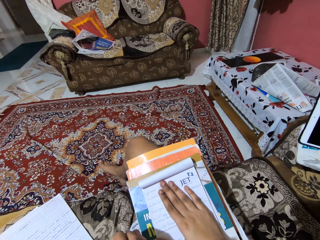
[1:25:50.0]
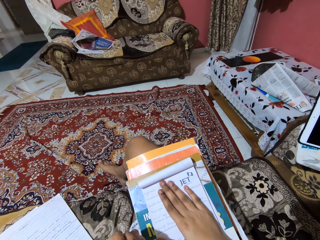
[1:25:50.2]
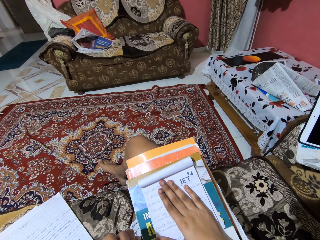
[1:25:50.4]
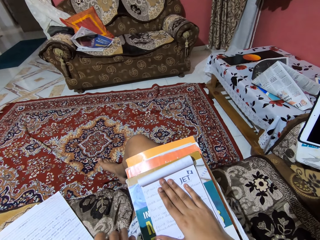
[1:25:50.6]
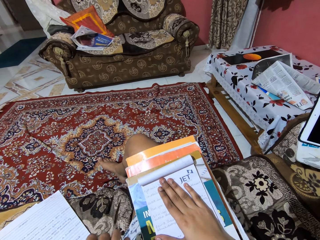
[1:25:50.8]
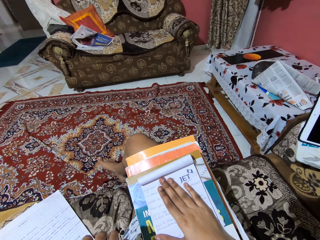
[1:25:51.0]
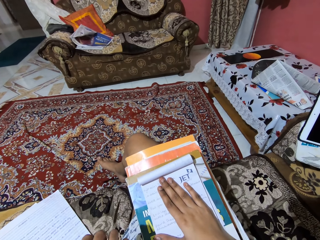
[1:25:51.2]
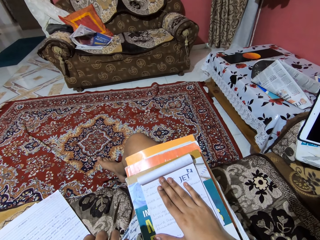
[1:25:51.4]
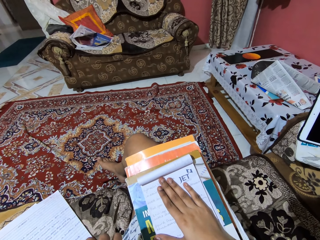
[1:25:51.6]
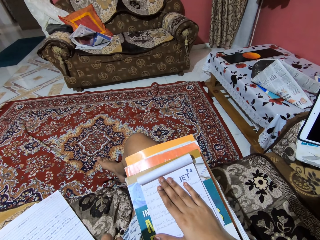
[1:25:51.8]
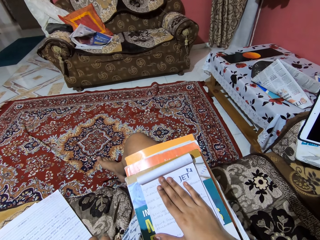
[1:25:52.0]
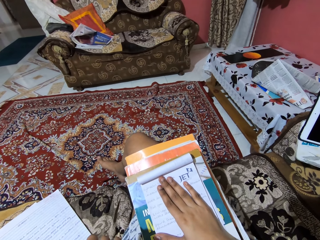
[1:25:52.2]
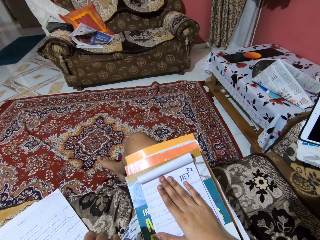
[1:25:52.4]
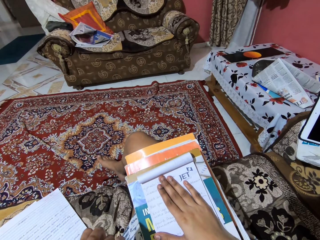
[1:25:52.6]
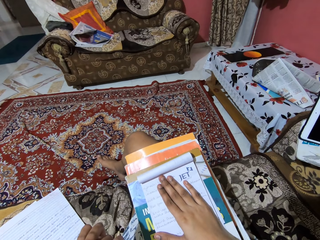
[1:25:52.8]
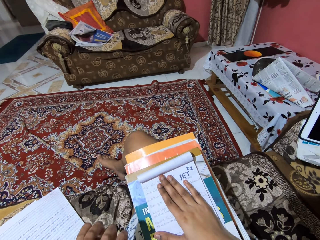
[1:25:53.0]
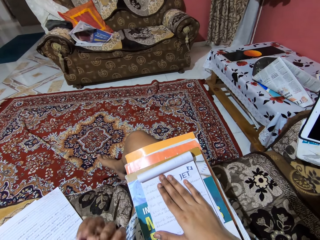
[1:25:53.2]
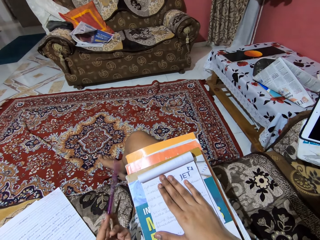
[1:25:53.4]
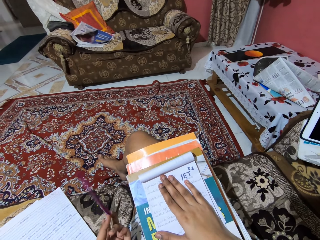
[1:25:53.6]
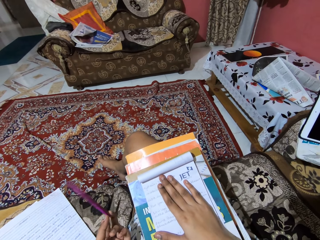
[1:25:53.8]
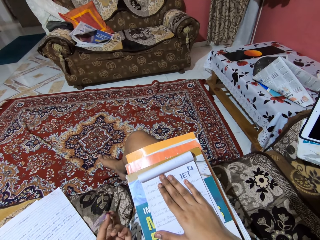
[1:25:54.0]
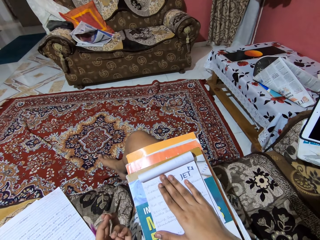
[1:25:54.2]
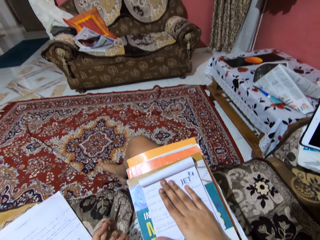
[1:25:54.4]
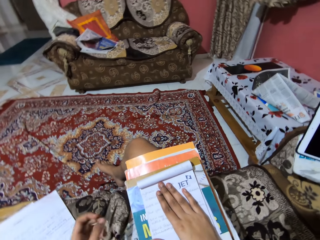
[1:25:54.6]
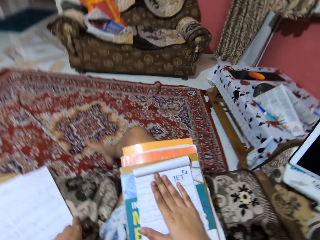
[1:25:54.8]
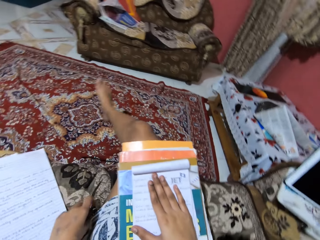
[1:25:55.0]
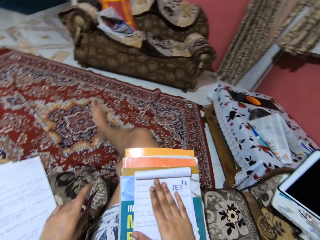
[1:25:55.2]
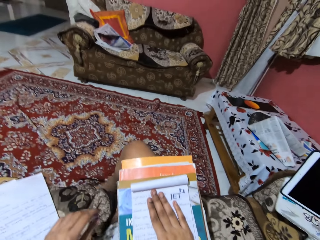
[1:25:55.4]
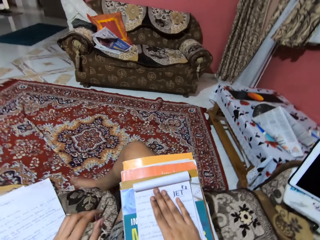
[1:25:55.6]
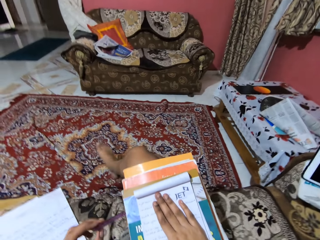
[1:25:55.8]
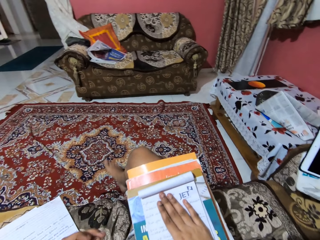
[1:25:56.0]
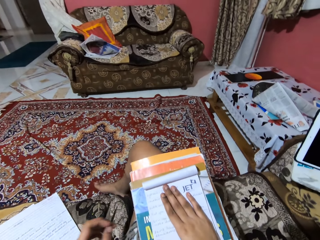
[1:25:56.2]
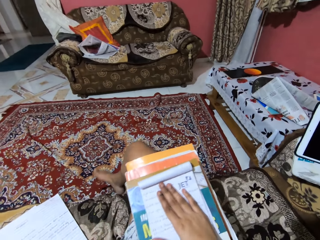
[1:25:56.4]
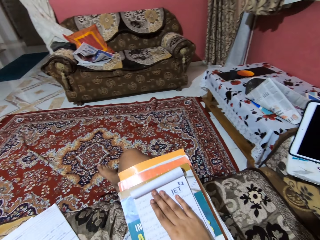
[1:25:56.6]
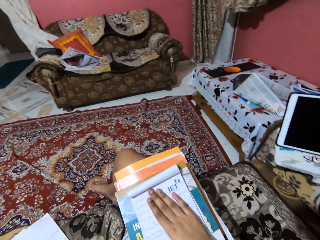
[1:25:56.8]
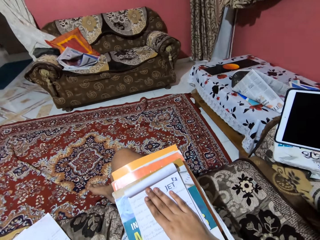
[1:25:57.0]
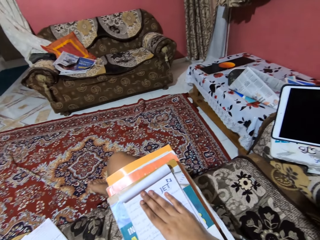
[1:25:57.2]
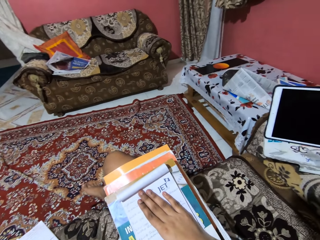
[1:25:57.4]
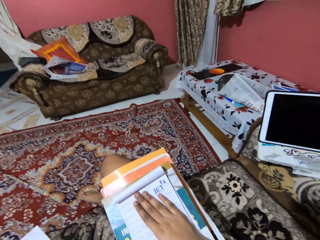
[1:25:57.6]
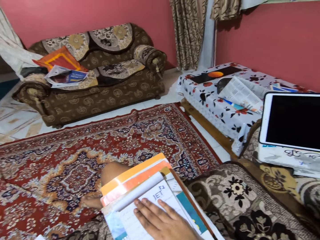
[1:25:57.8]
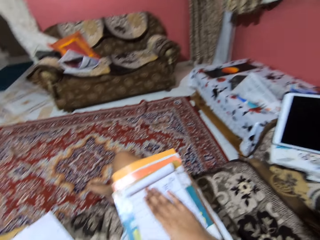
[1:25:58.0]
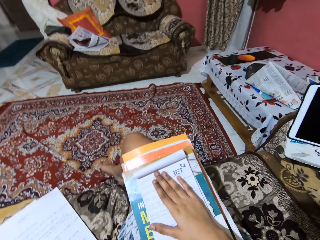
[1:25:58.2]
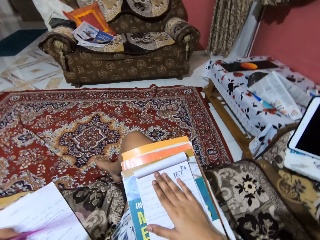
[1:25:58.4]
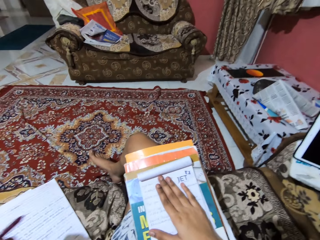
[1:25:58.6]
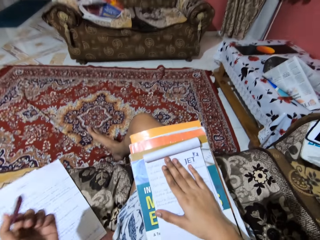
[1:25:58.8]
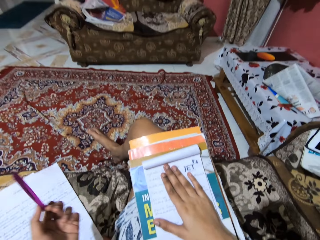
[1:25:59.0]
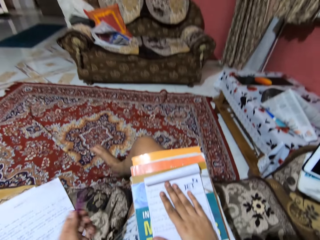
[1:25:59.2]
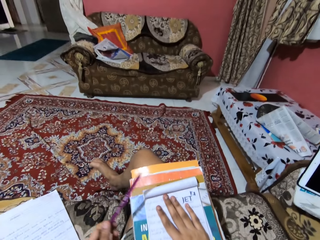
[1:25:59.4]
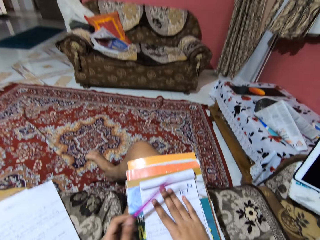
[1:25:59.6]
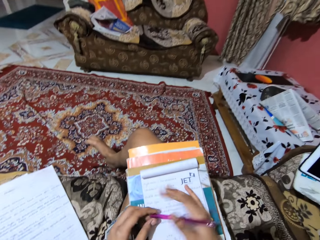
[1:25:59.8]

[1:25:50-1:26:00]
The camera wearer moves the pen. They drop the pen and pick up the pen.

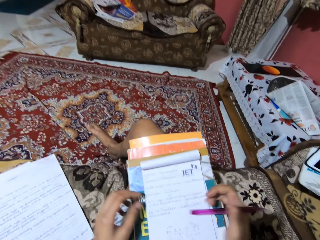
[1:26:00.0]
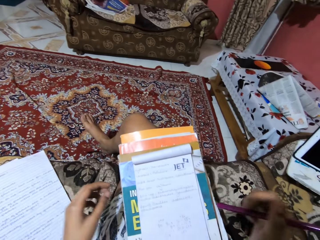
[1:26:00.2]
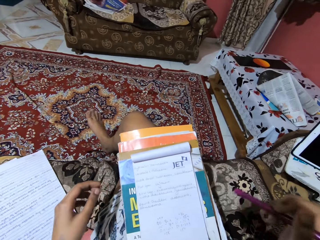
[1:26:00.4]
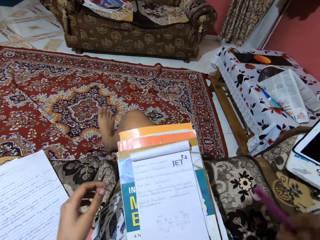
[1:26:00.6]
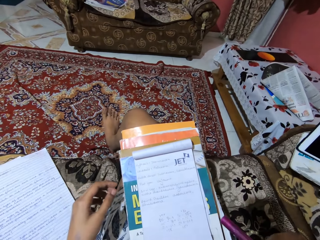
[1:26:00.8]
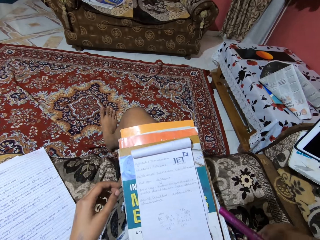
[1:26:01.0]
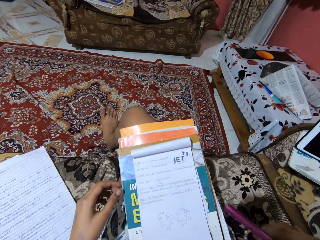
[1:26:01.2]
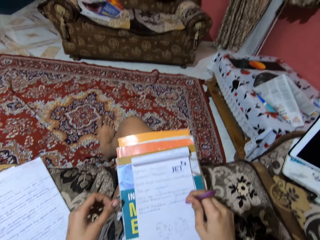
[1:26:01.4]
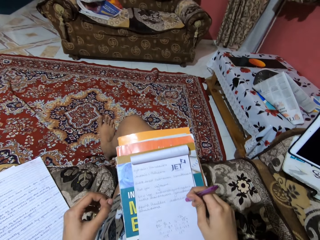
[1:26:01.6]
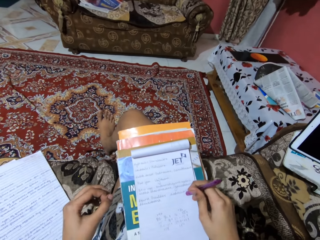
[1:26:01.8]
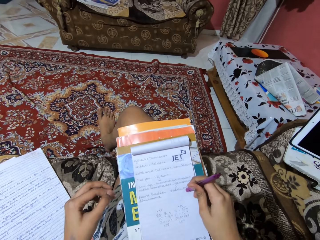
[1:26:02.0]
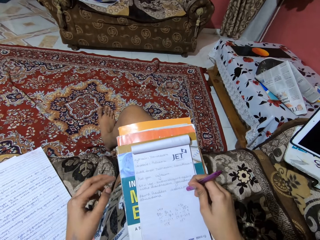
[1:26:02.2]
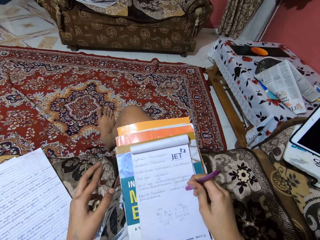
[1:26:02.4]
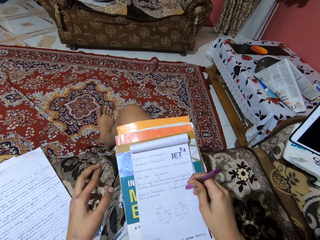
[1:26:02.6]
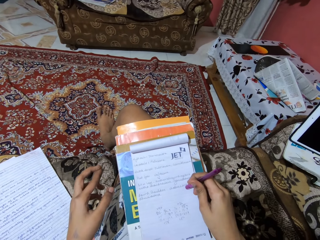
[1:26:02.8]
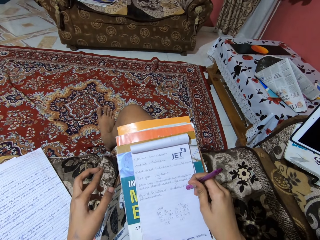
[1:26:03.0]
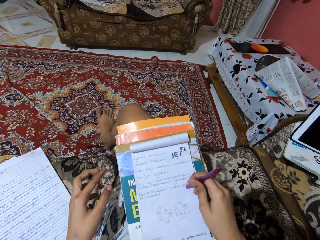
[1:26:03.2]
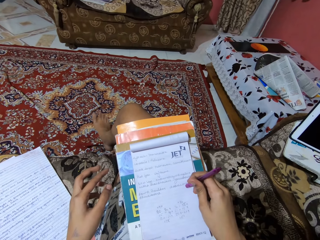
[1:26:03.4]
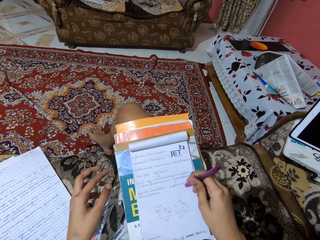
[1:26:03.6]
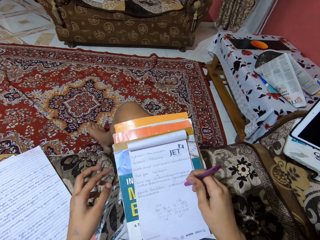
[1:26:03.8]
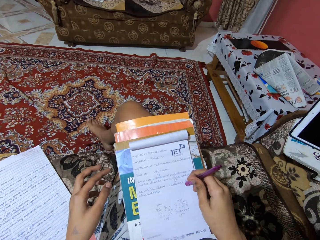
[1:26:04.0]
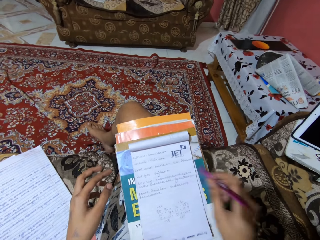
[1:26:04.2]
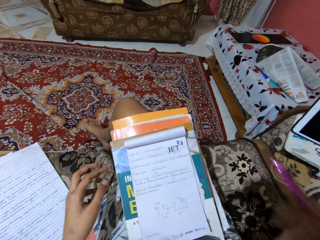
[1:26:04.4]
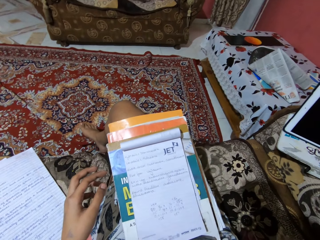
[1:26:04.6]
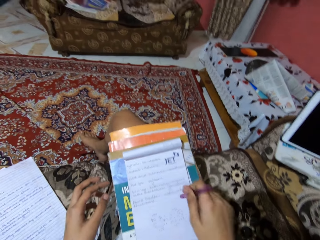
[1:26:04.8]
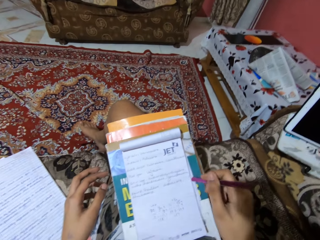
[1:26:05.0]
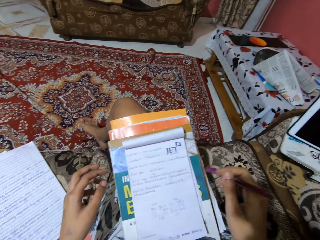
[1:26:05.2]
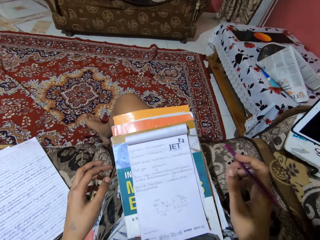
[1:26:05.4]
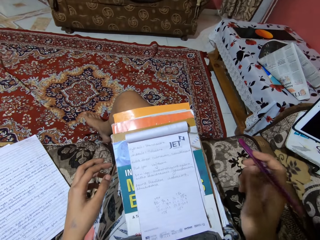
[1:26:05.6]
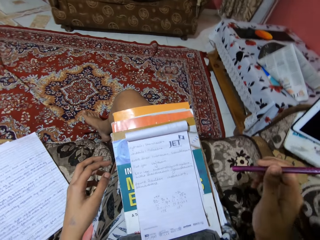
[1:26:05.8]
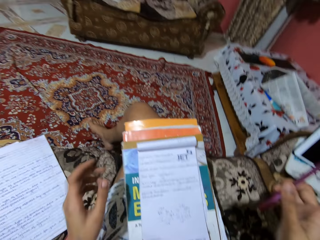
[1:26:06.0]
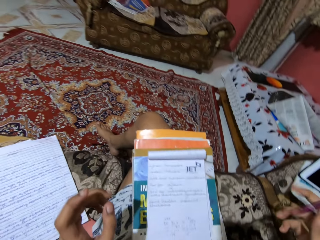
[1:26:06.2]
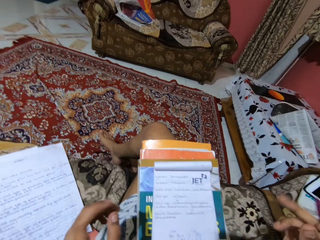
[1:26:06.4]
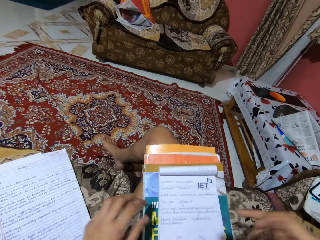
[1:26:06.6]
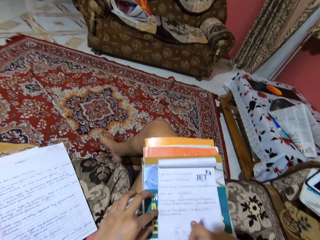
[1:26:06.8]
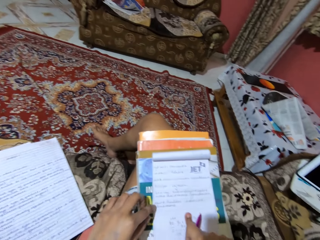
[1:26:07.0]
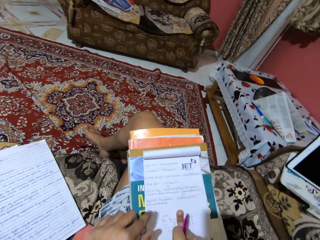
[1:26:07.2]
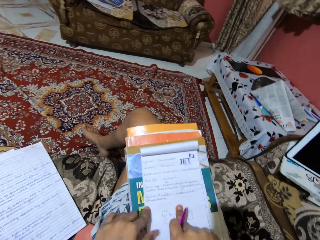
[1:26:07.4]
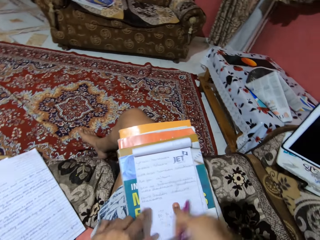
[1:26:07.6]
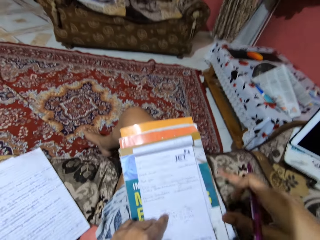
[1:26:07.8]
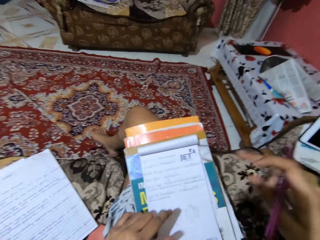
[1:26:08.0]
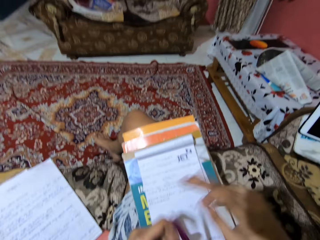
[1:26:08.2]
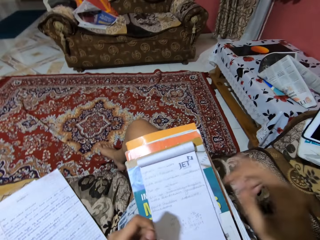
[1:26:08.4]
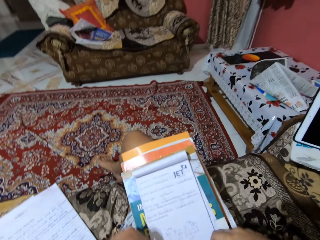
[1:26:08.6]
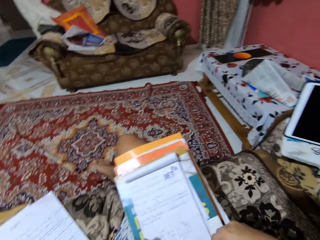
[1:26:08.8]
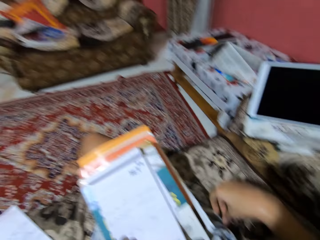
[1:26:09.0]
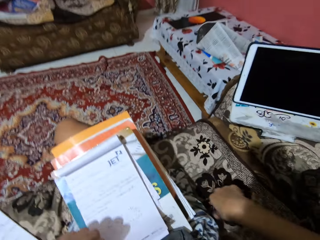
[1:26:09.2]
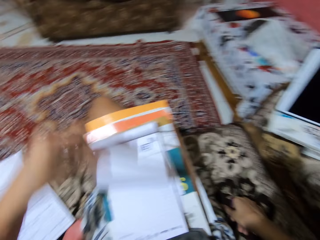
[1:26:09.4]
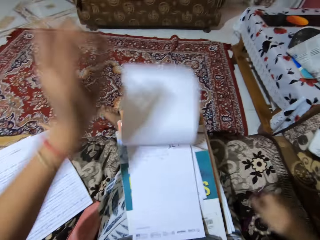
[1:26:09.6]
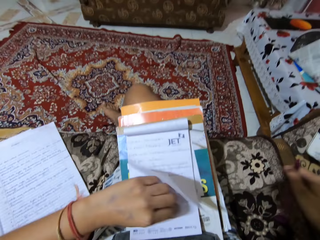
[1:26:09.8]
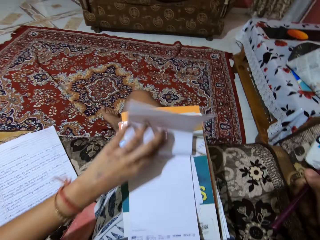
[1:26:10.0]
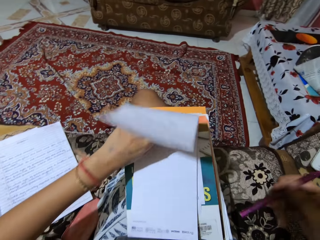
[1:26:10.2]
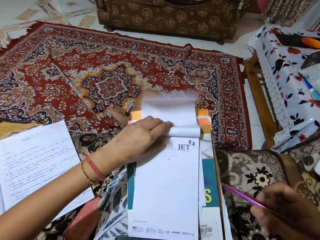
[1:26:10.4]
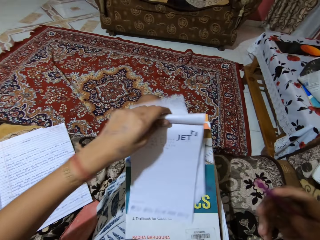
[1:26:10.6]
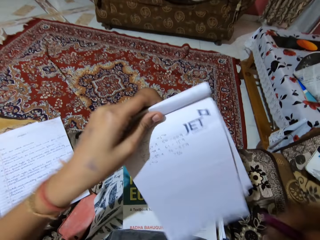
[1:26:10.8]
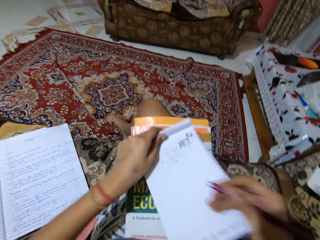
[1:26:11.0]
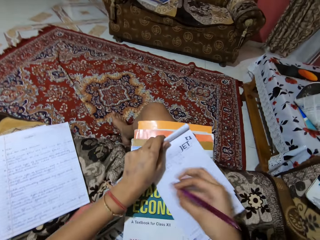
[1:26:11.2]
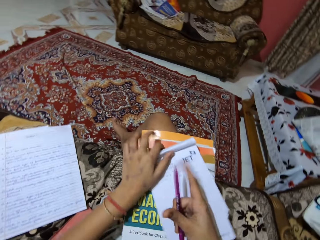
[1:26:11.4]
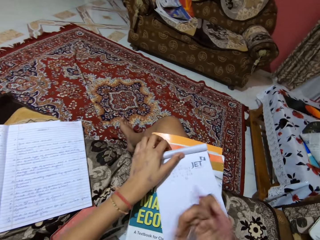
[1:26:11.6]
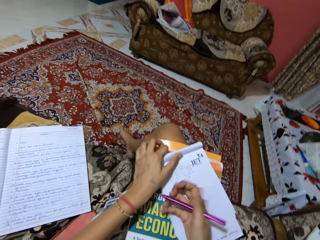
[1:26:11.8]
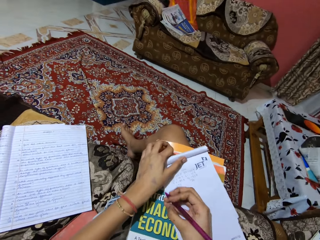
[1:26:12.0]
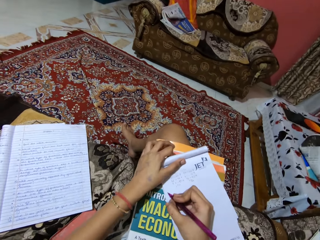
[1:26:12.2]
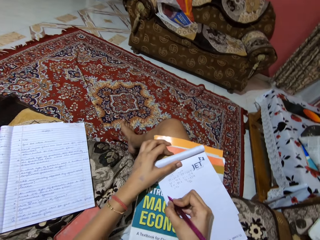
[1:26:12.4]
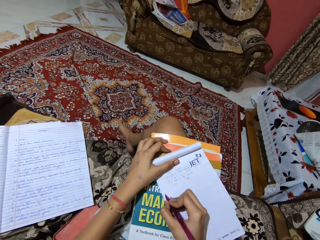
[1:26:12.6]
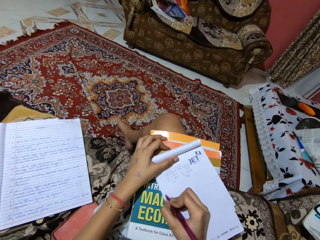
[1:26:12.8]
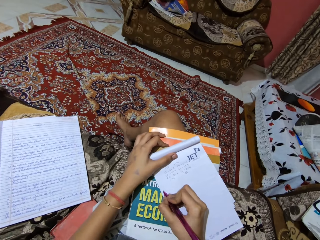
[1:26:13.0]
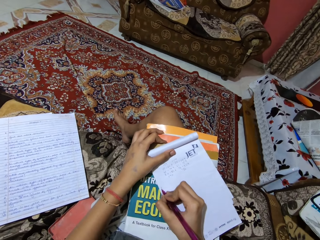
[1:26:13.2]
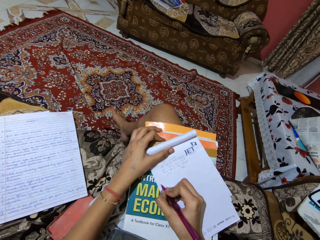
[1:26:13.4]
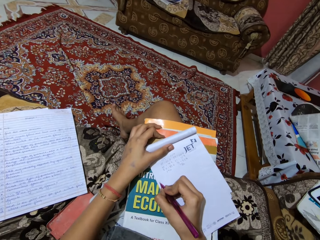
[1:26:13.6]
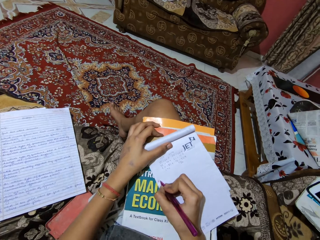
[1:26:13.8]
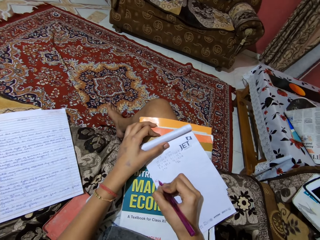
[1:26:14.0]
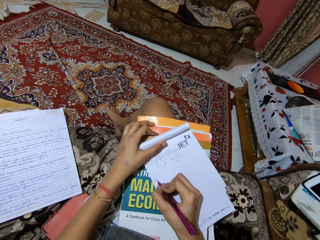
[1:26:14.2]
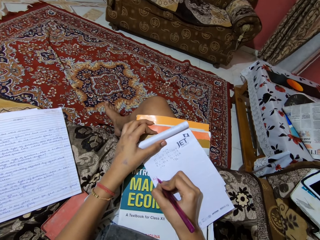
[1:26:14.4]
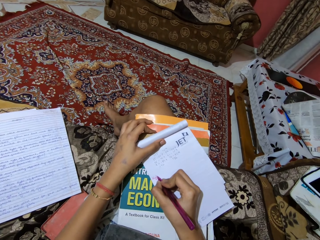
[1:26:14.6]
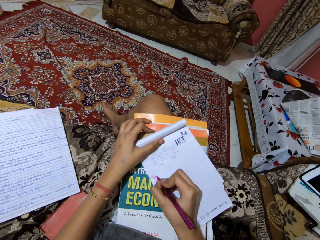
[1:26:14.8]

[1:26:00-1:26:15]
The camera wearer hits the pen on the jotter or book. They open the book. They flip one page of the jotter. They begin to write on the jotter.
